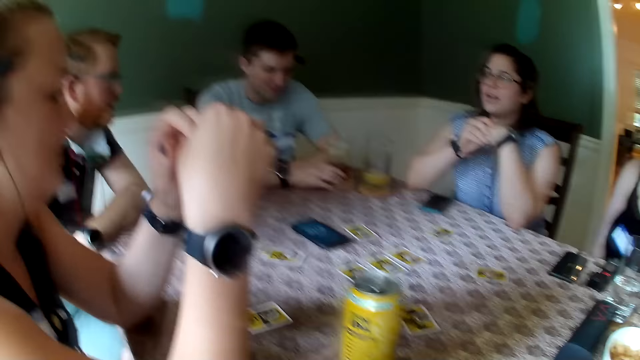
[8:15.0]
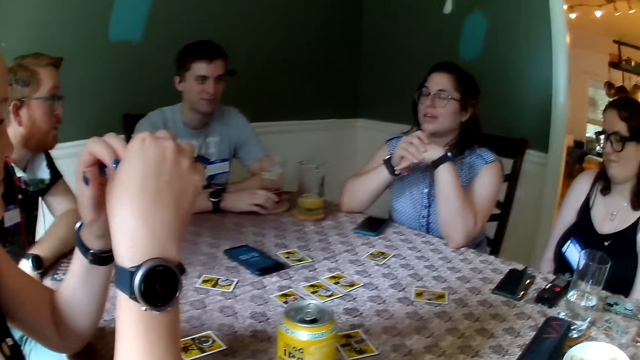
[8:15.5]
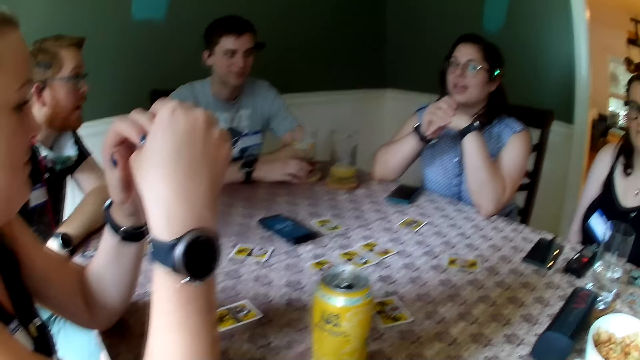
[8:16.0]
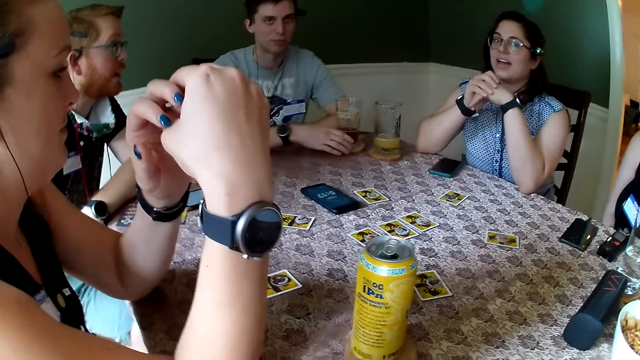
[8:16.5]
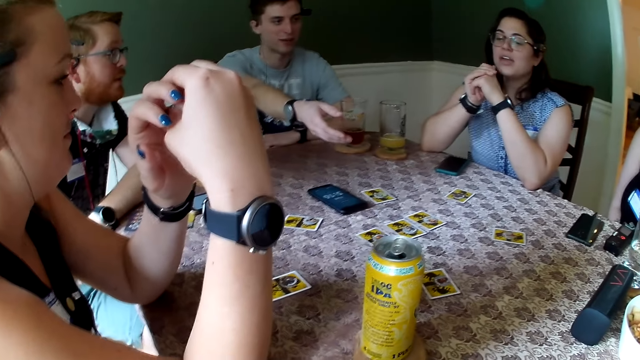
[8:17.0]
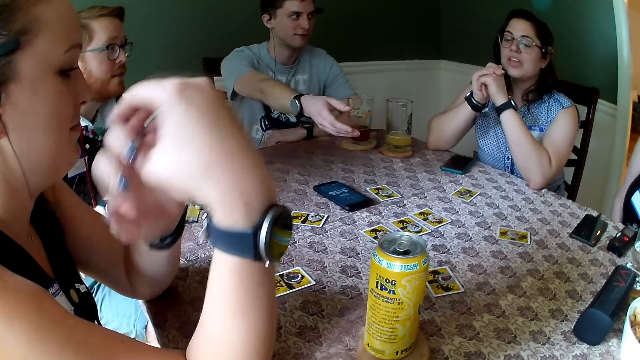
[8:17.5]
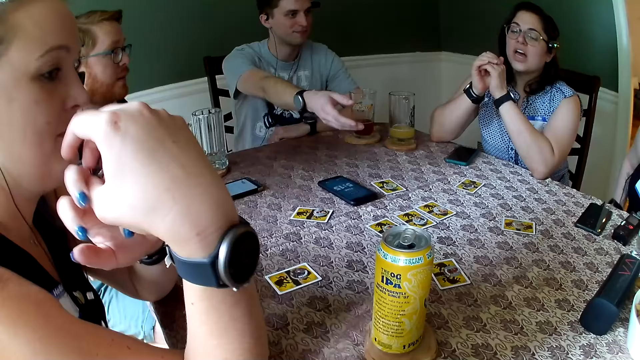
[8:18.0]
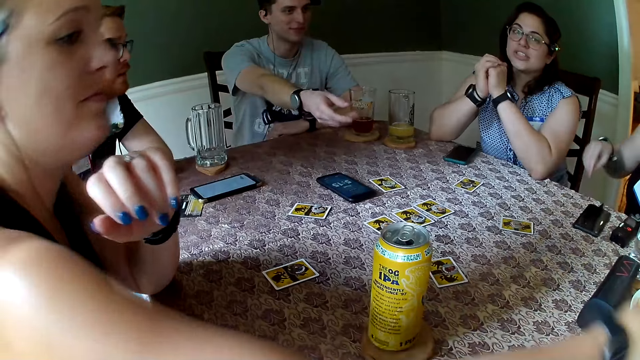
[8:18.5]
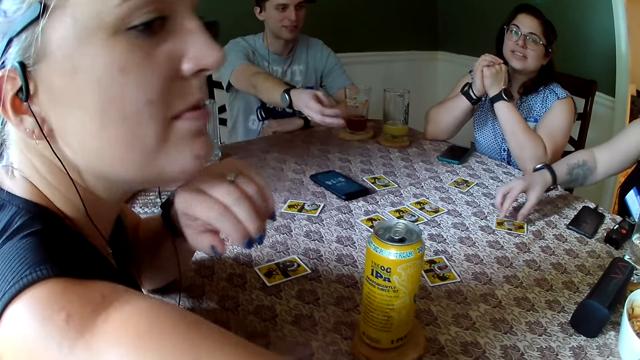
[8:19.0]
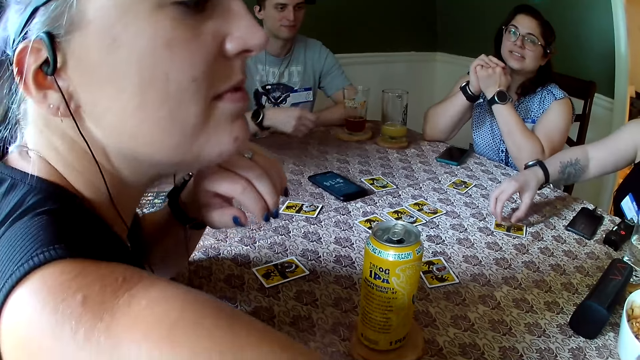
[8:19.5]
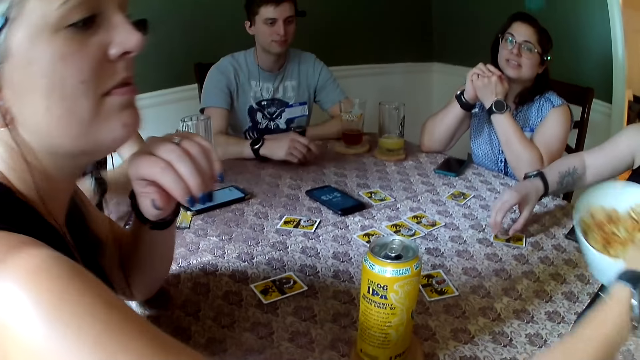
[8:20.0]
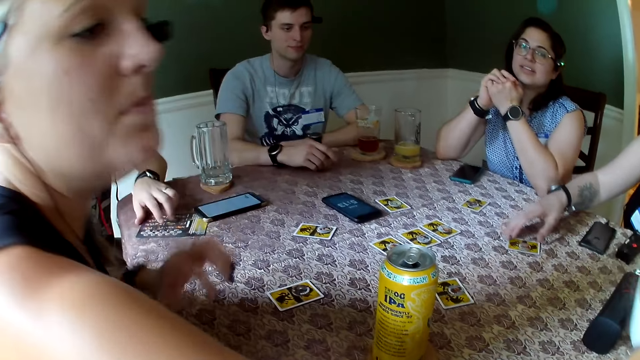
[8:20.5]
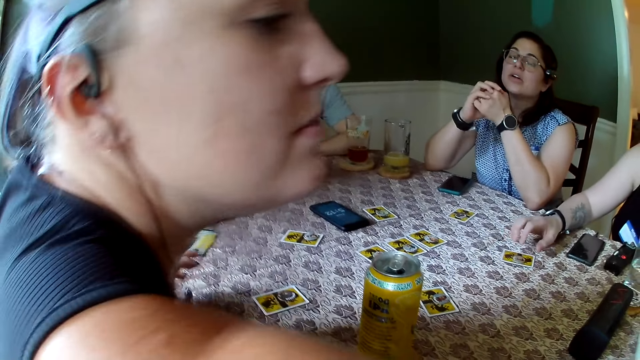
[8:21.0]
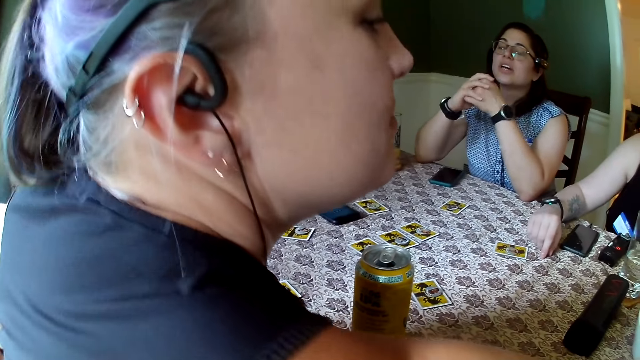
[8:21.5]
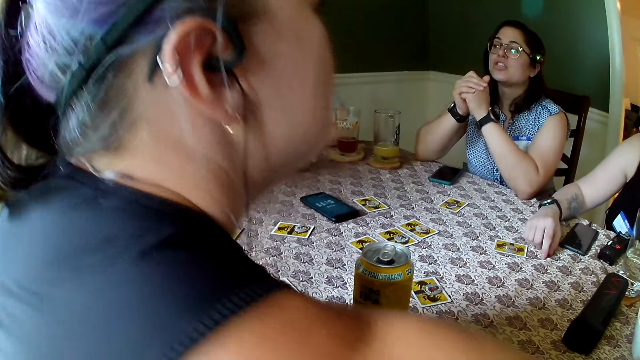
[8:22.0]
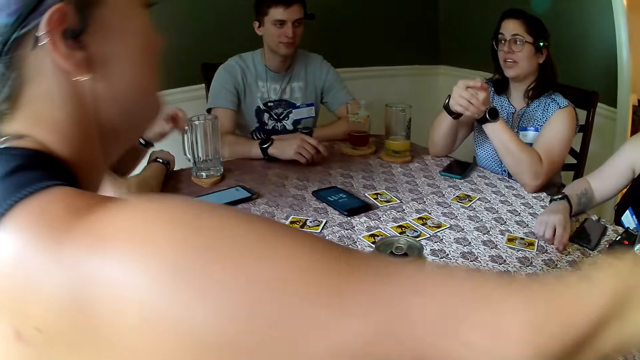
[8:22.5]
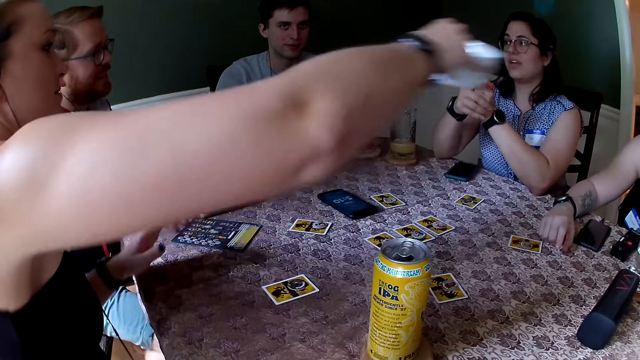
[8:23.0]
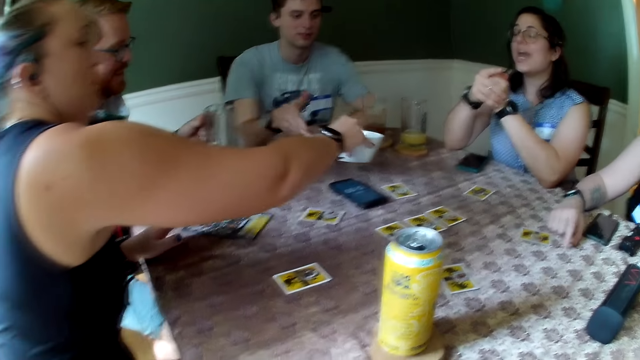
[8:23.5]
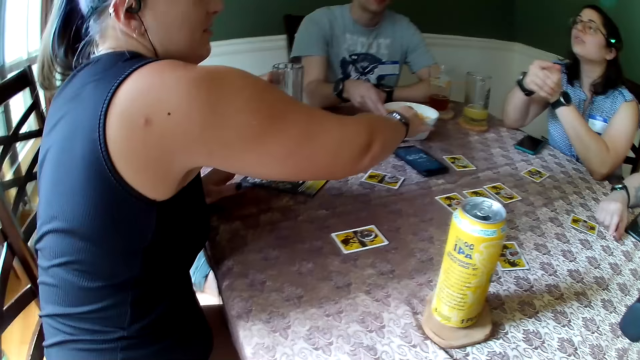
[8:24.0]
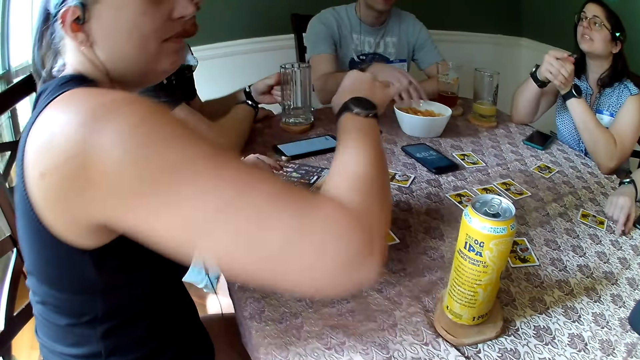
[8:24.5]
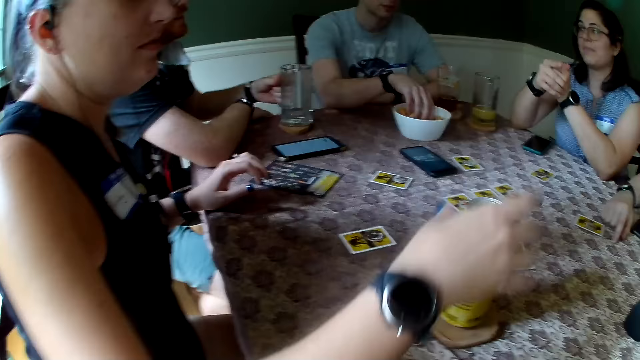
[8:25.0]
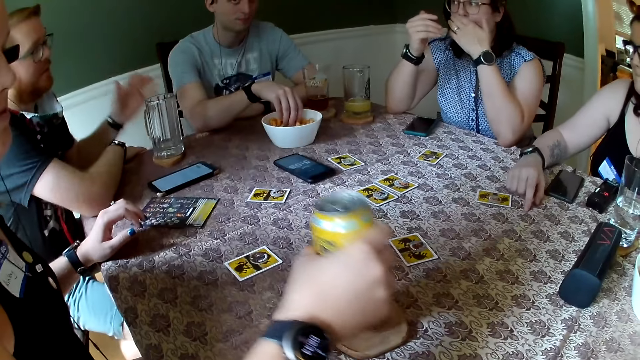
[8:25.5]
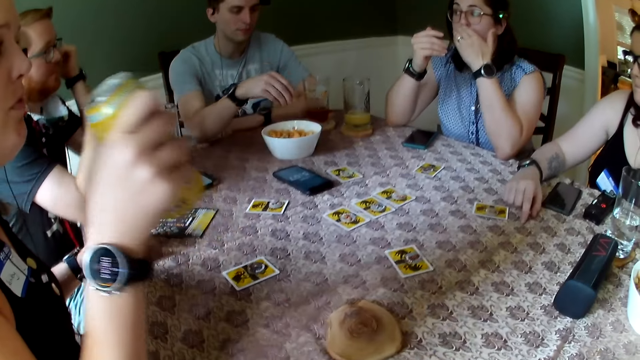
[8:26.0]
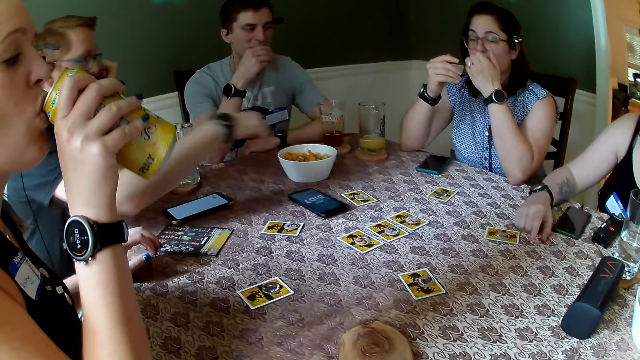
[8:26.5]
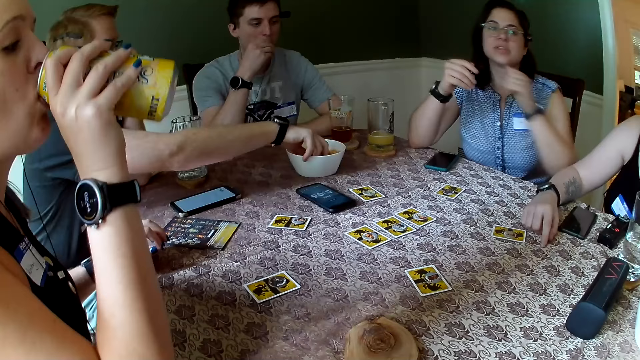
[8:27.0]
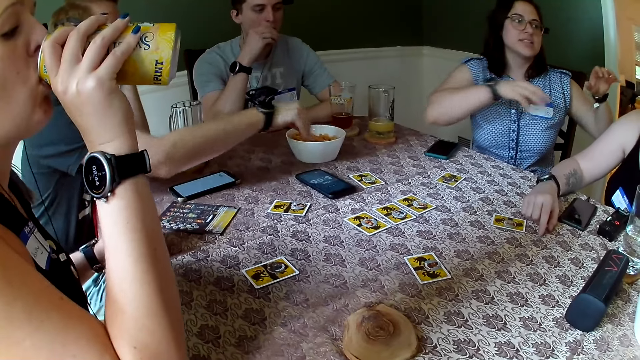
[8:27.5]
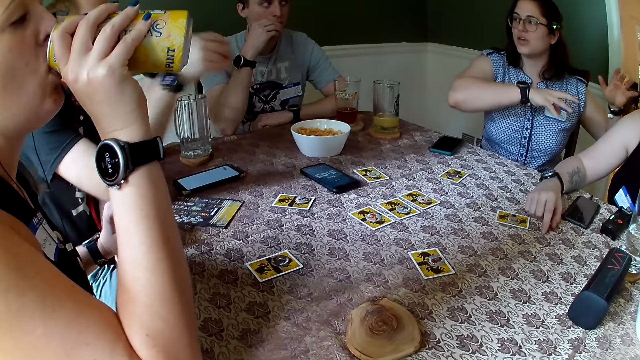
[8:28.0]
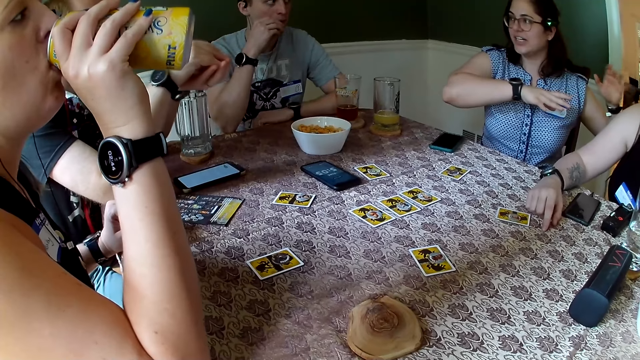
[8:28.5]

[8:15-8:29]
The woman picks a chip from the table with her right hand. The woman drops the chip on the table with her right hand. Another woman holds a plate with her right hand. The first woman adjusts the card on the table with her right hand. The other woman drops the plate on the table with her right hand. The man picks chips from the plate with his right hand. The other woman picks the can with her right hand. Another man holds the cup with his right hand. The other man picks chips from the plate with his right hand.

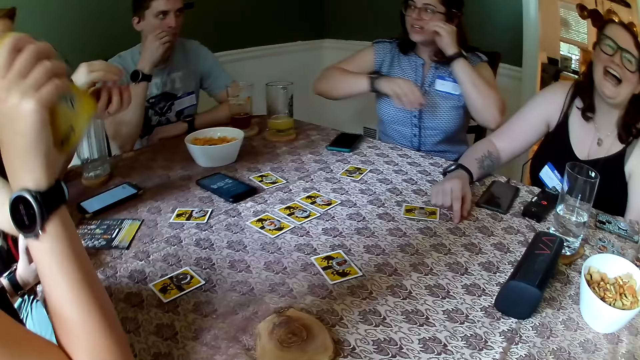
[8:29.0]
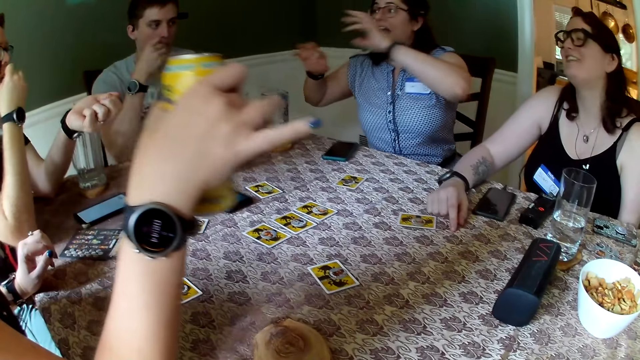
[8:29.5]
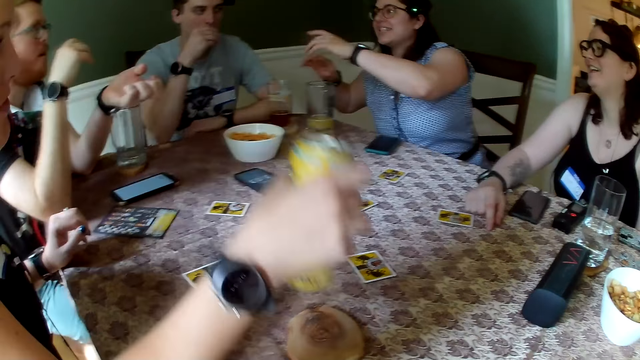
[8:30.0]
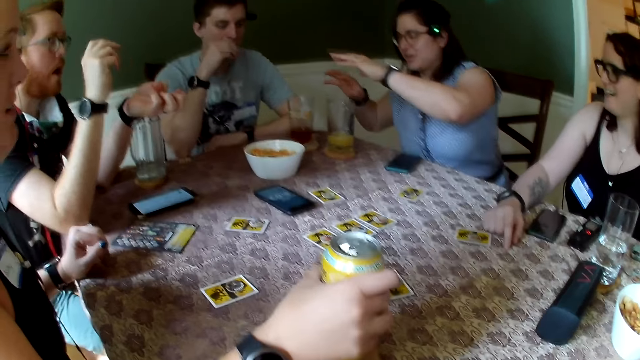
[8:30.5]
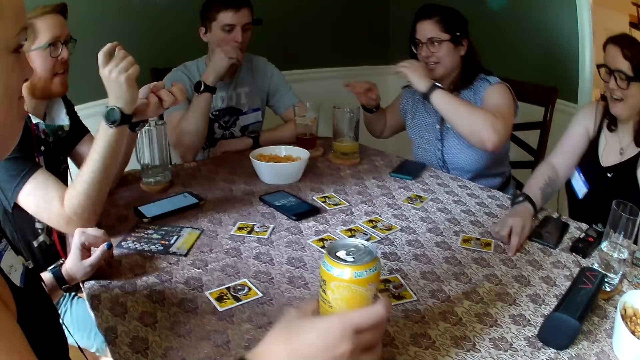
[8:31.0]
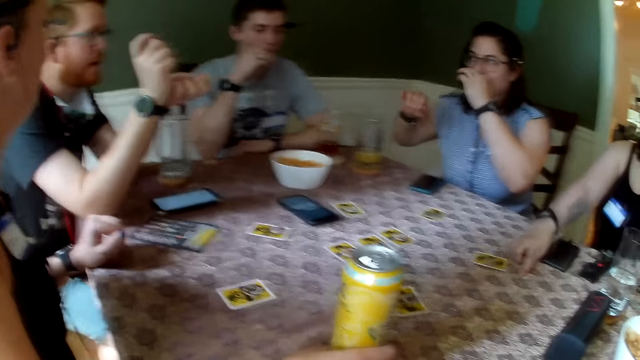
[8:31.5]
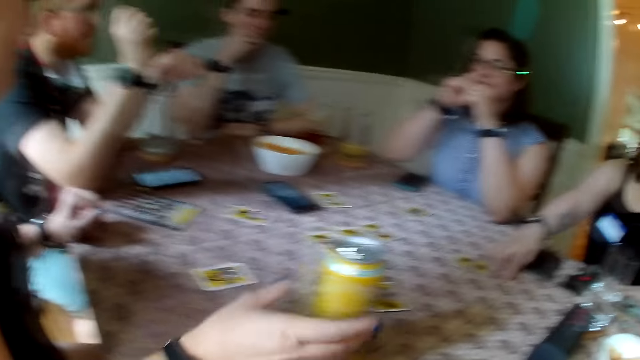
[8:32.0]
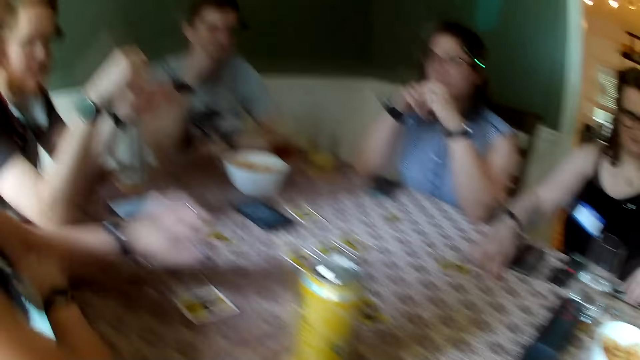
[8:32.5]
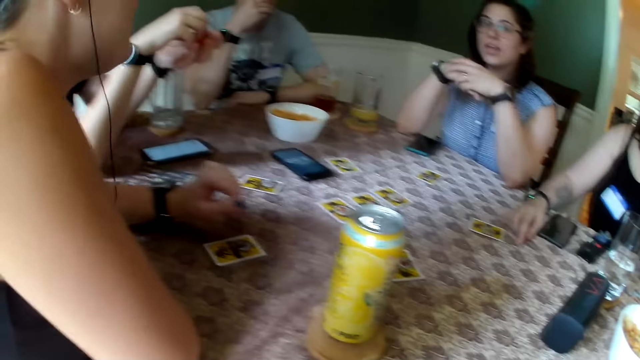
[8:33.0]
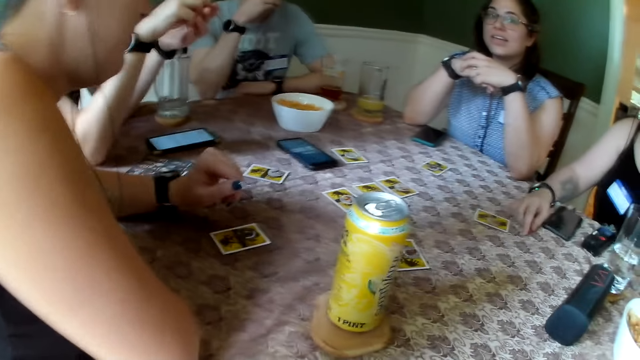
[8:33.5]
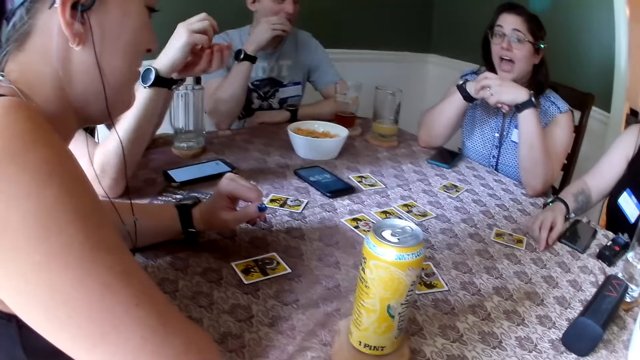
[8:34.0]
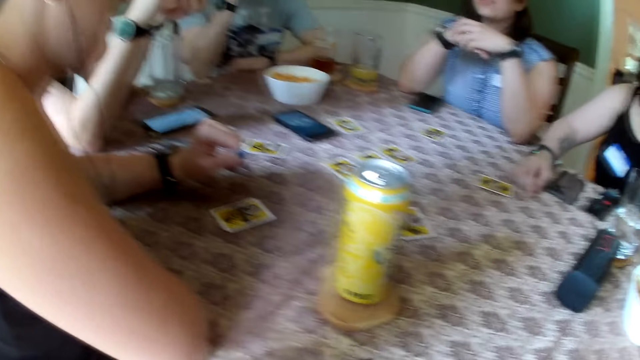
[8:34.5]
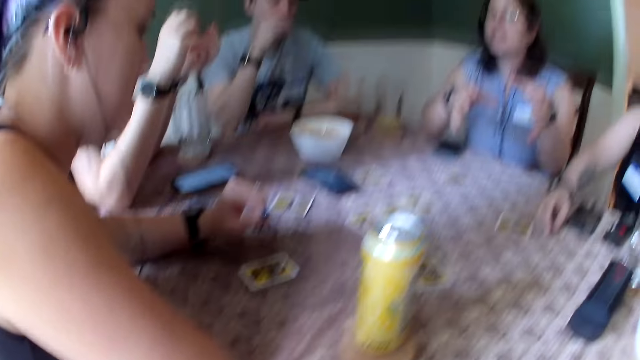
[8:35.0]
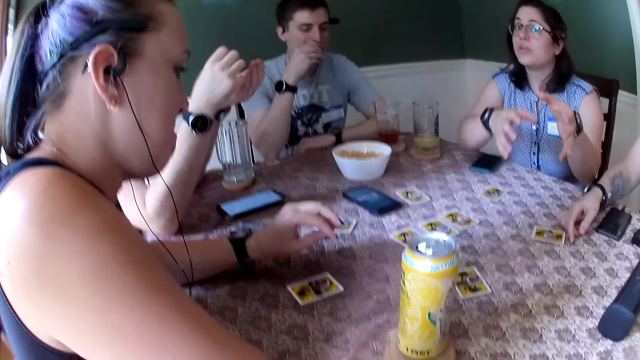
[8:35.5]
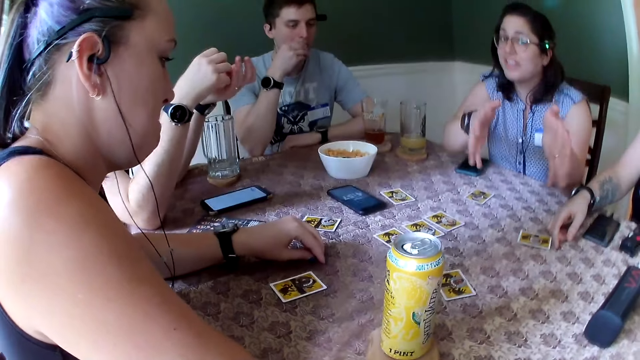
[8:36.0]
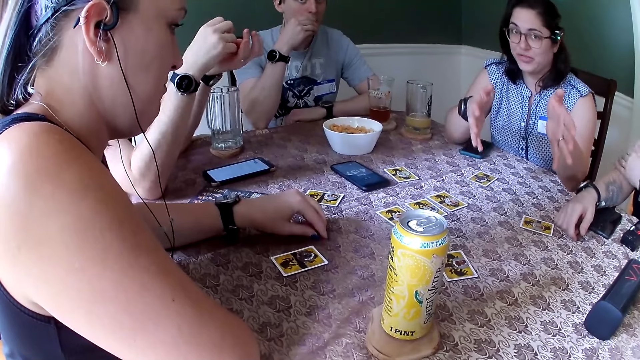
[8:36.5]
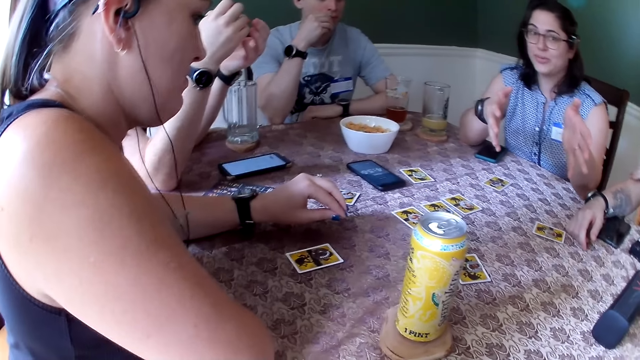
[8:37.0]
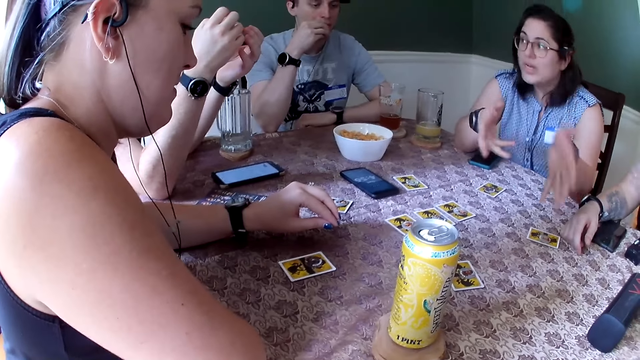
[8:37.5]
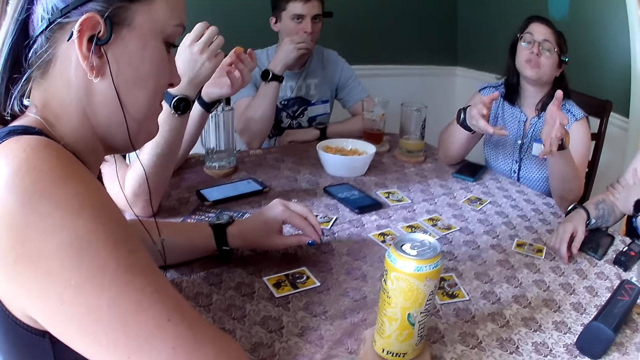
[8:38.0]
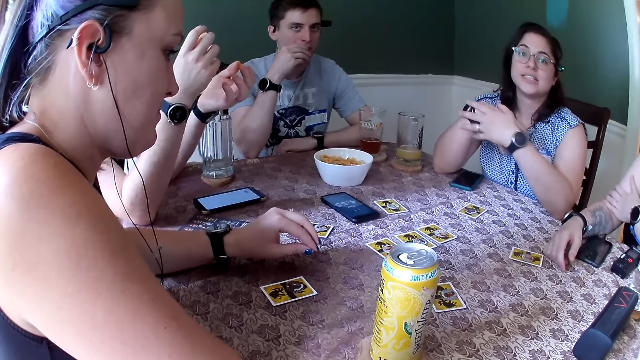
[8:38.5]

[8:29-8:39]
The woman drops the can on the table with her right hand.
